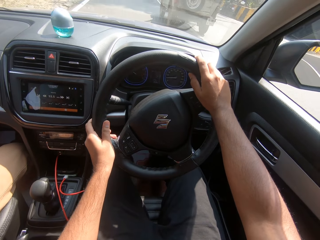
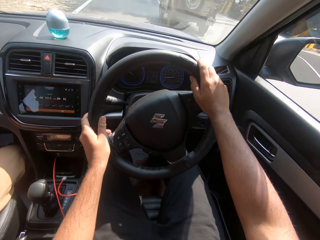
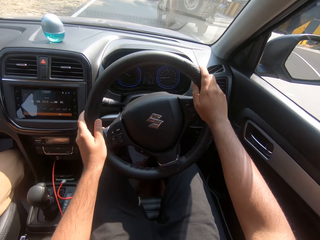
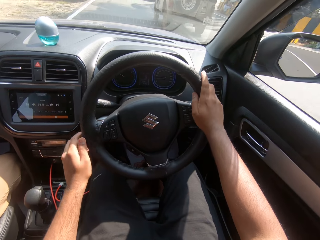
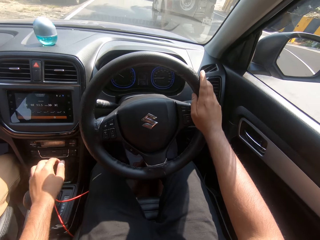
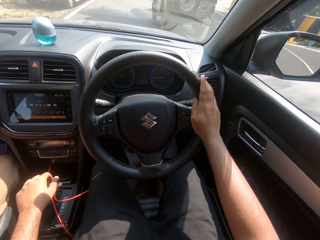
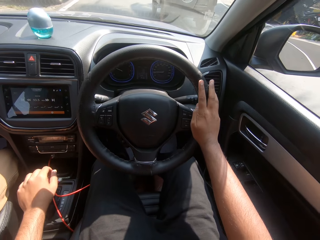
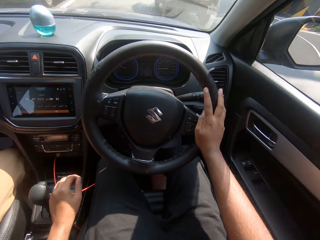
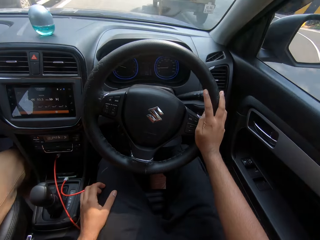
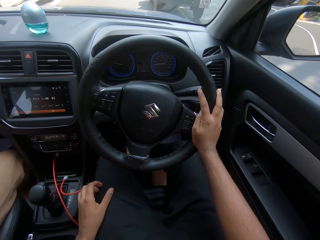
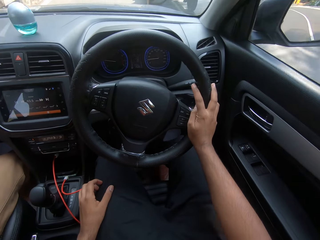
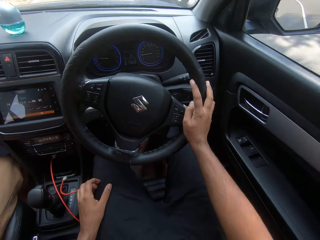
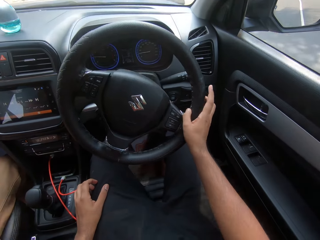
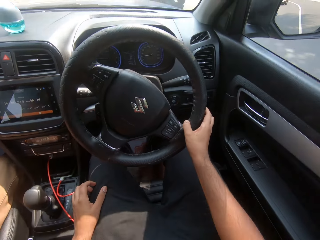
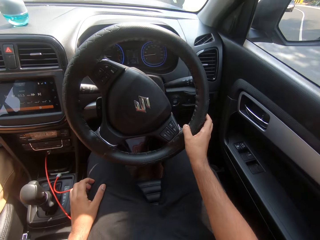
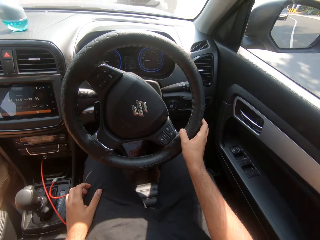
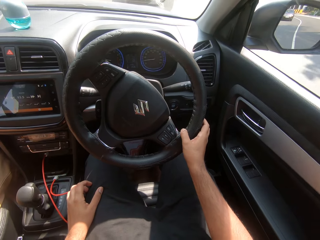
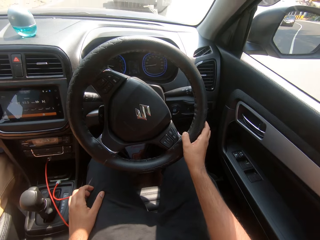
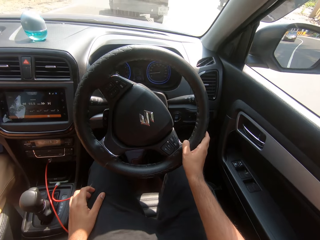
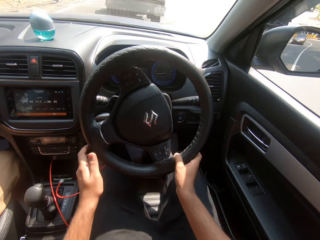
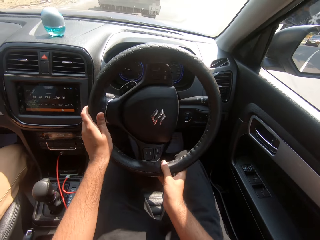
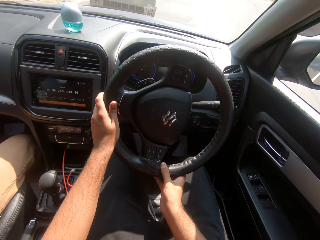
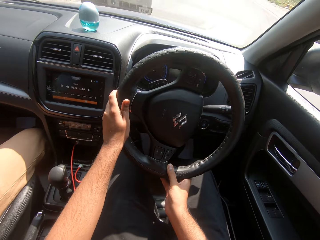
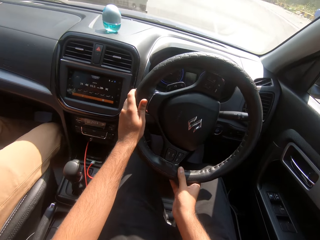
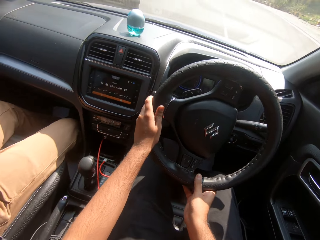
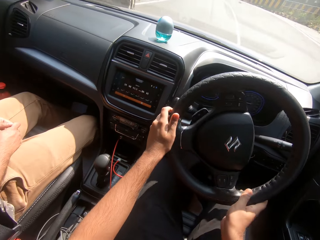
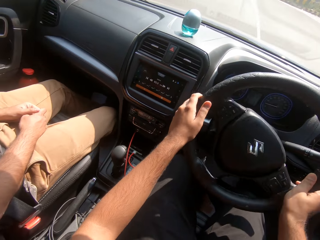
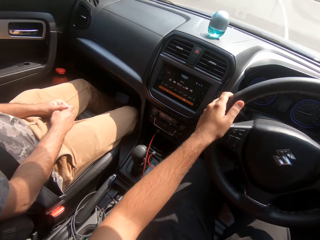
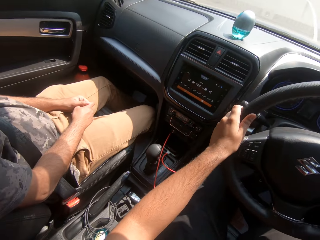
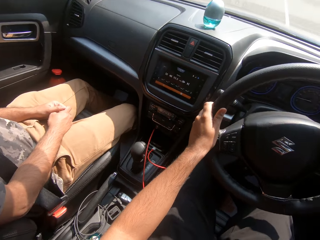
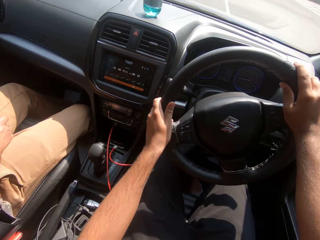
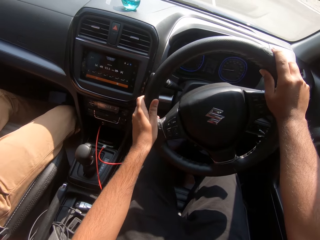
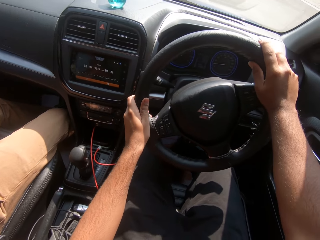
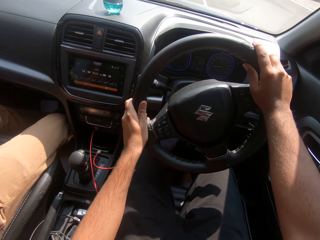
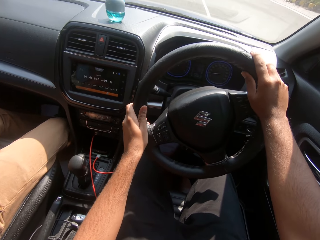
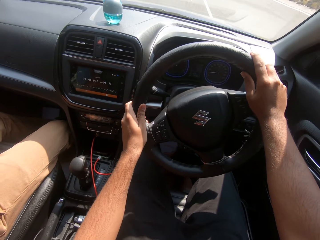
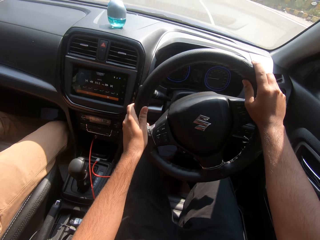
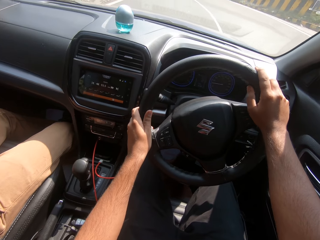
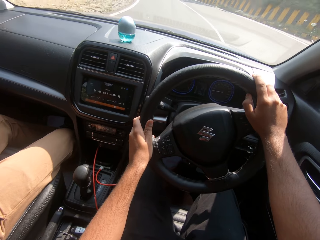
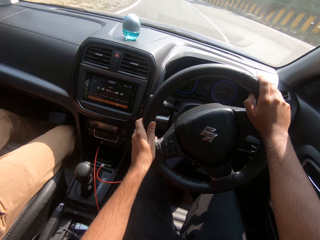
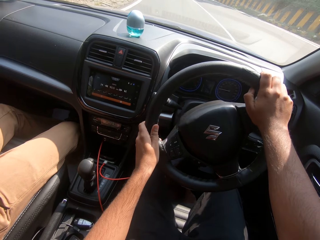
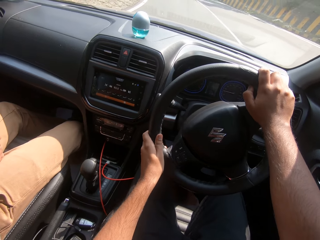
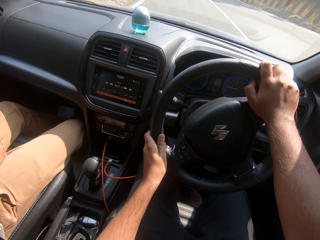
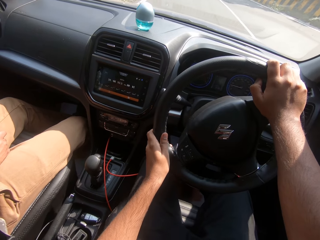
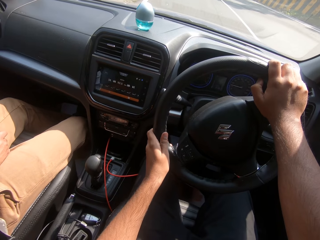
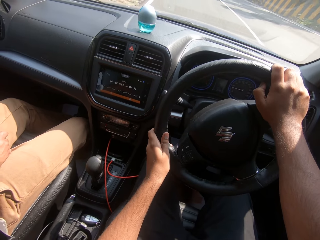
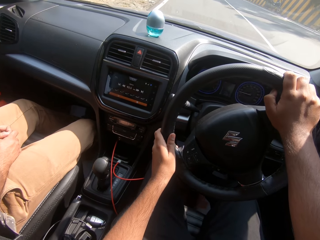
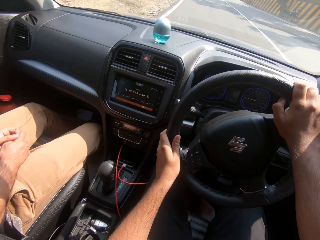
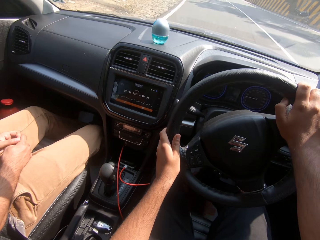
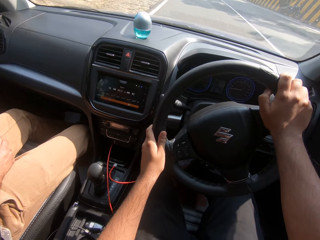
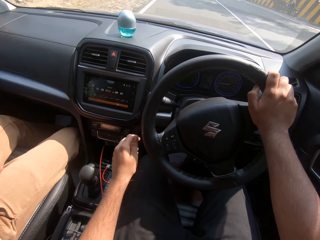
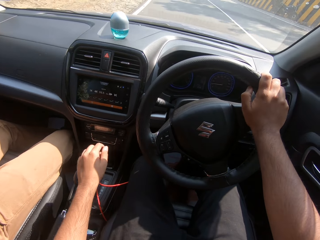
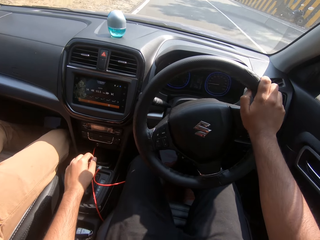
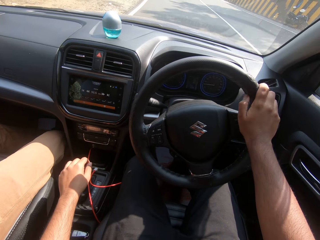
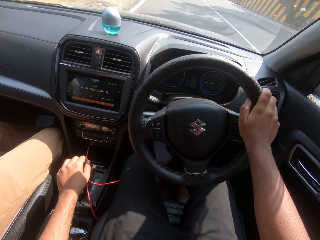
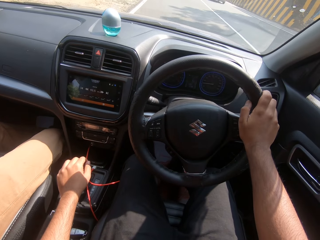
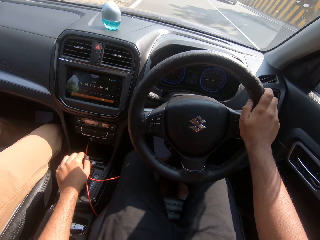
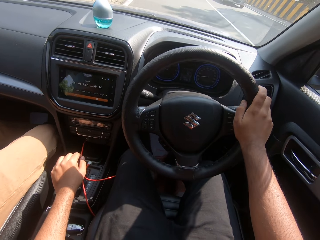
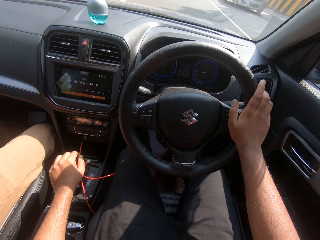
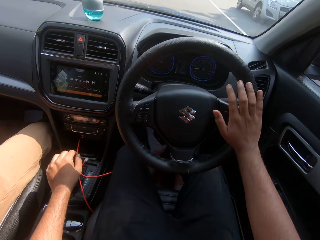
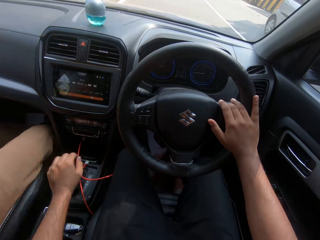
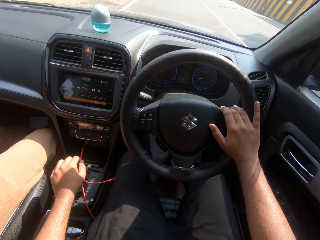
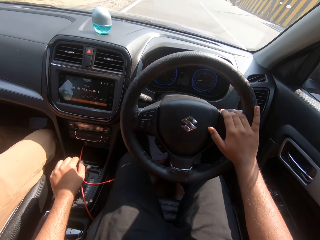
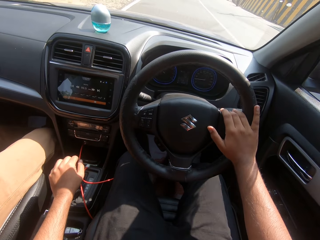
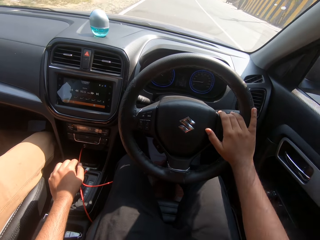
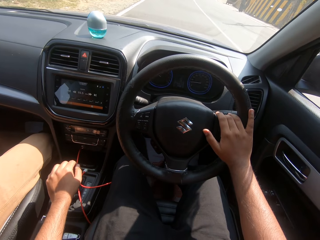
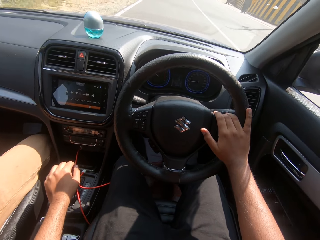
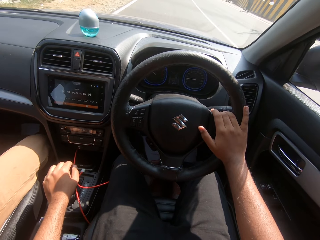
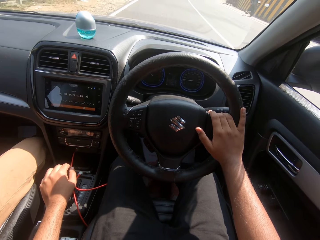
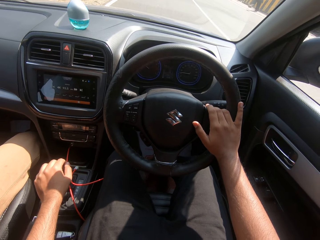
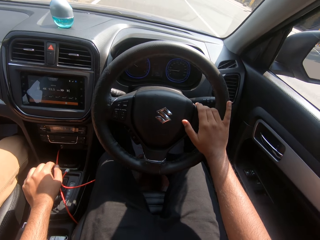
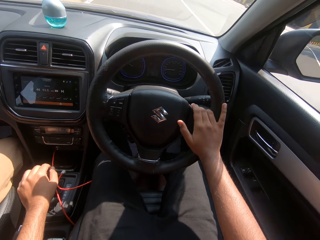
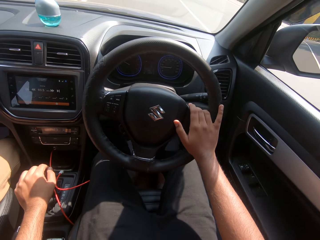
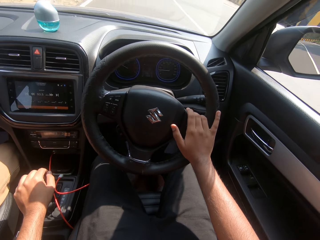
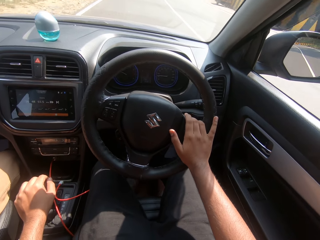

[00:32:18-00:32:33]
The camera wearer removes his left hand from the car steering. He holds the gear. He drives the car on the expressway with his right hand on the steering. He turns the car steering with his right hand. He holds the car steering with his left hand. He drives the car on the expressway with both hands on the steering. He turns the car steering with both hands. He controls the steering wheel. He removes his left hand from the car steering. He drives the car on the expressway with his right hand on the steering. He places his left hand on the car gear. He holds the gear.

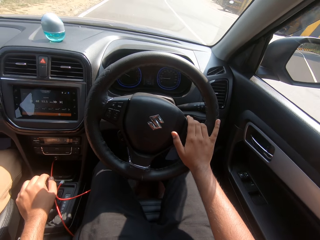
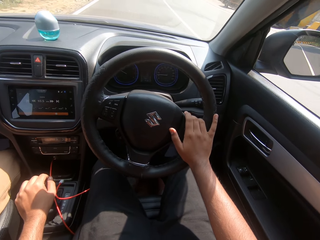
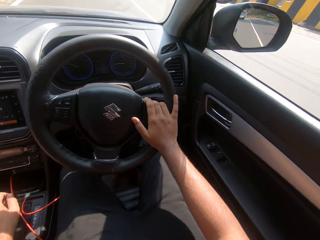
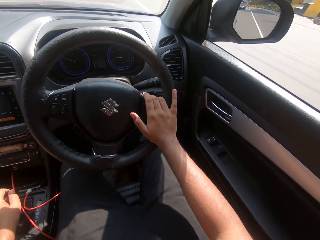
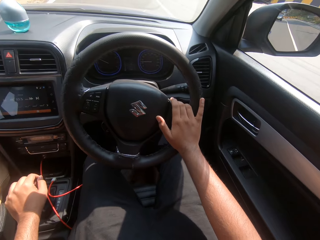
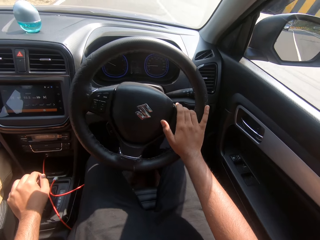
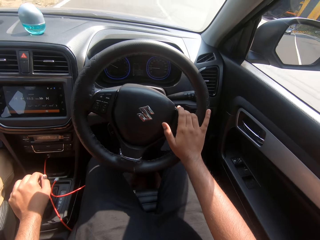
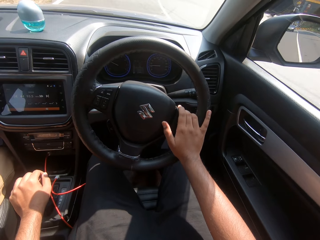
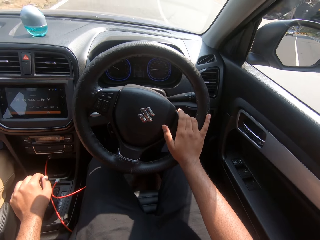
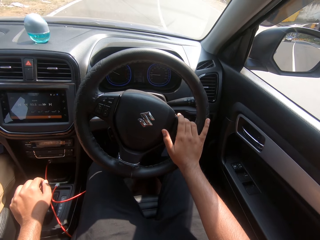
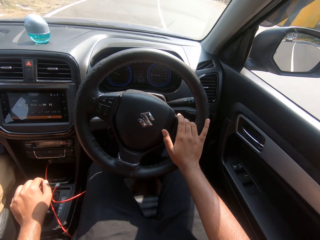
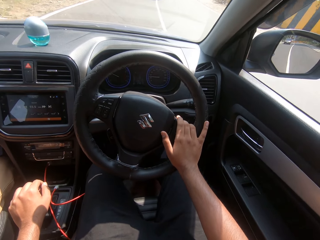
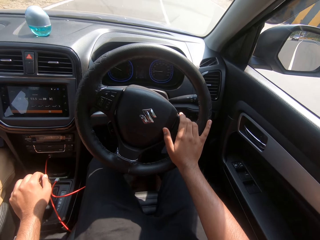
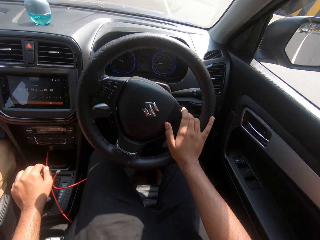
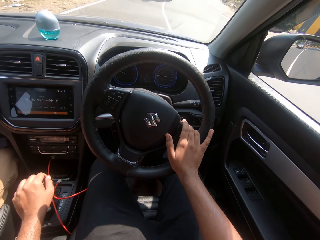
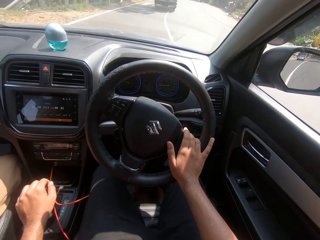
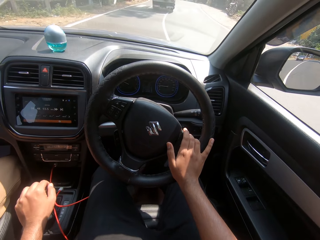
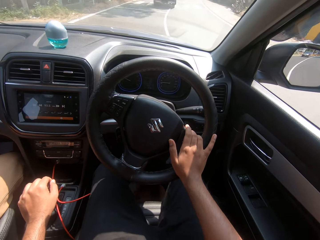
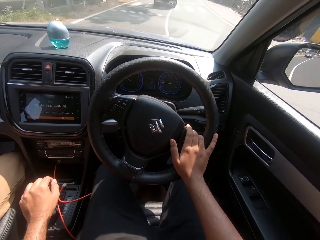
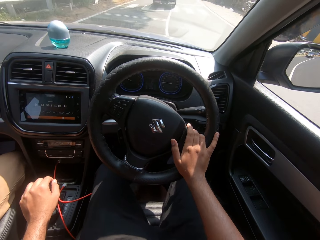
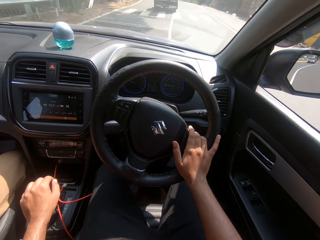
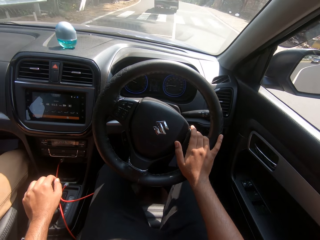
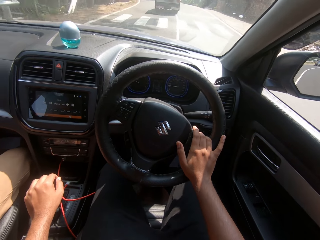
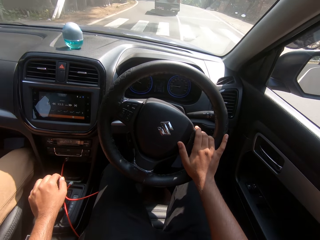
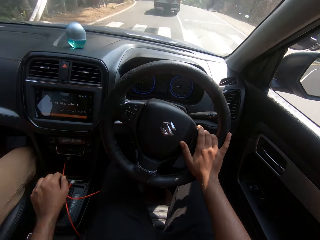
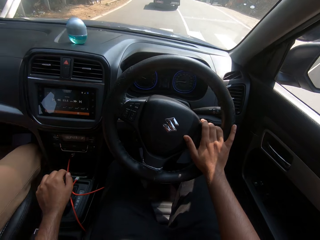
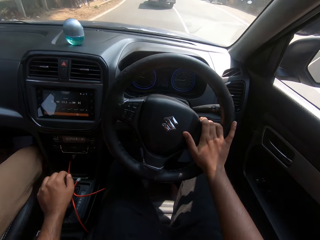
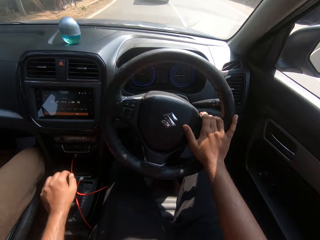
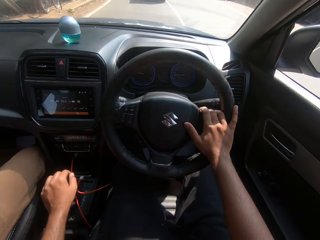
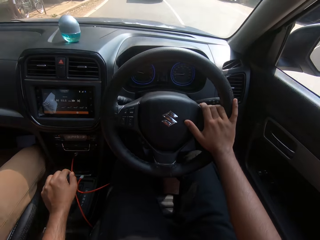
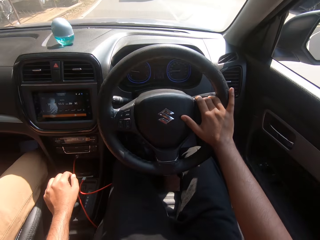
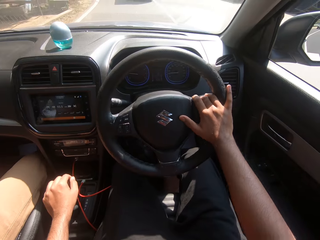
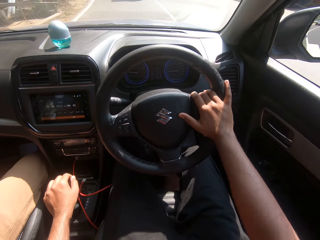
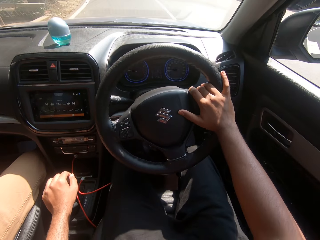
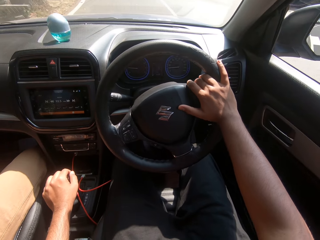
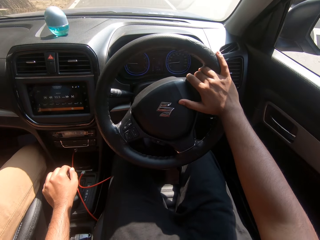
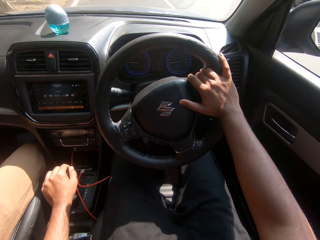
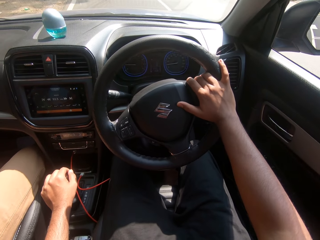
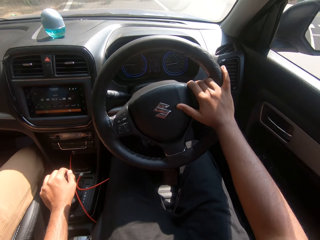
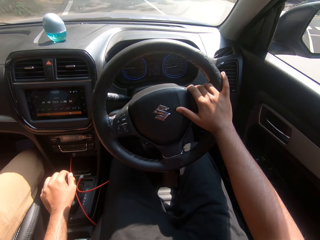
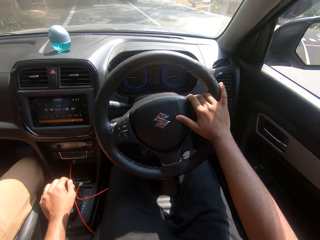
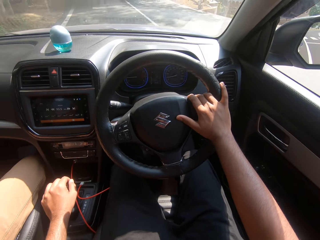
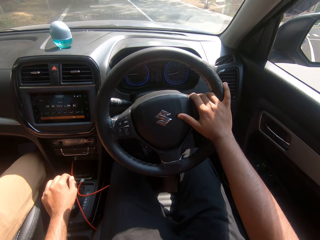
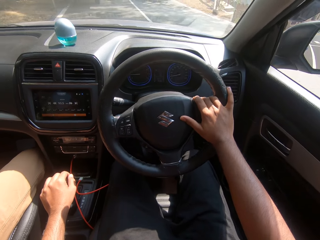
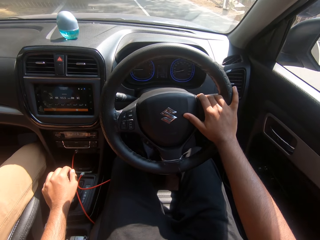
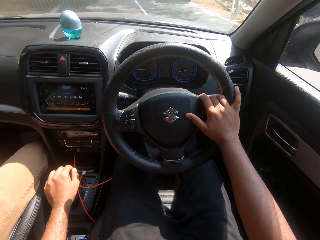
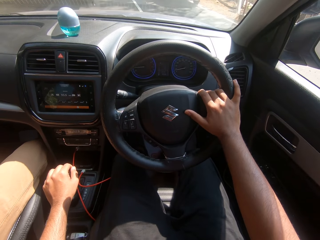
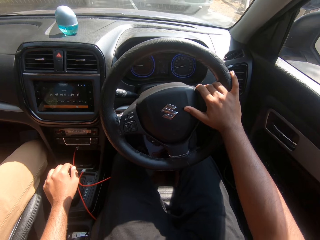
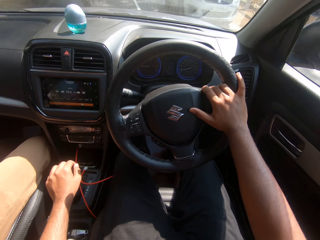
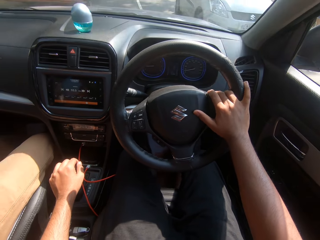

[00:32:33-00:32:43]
The camera wearer controls the steering wheel. He turns the car steering with his right hand.
